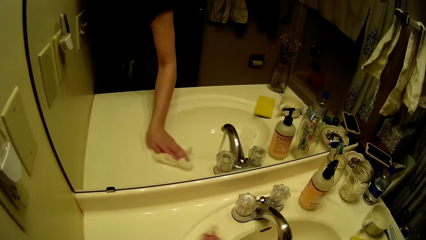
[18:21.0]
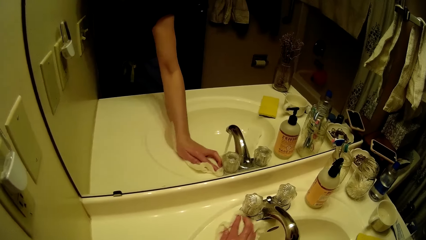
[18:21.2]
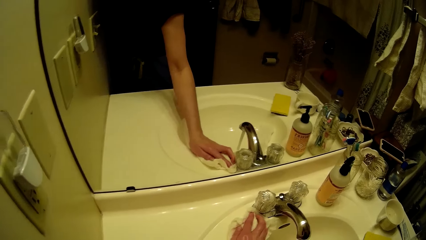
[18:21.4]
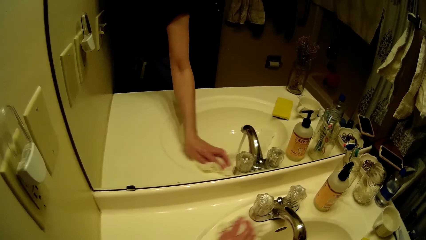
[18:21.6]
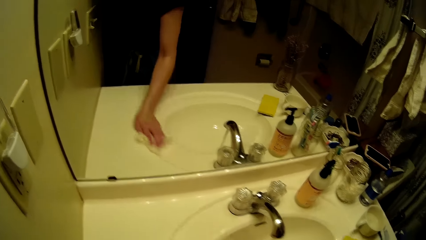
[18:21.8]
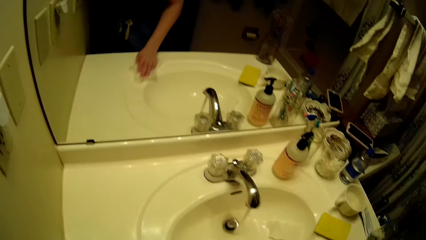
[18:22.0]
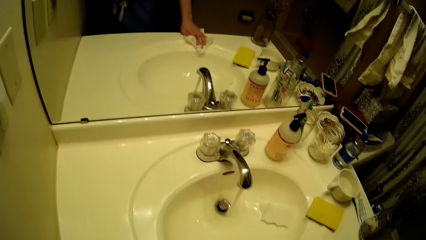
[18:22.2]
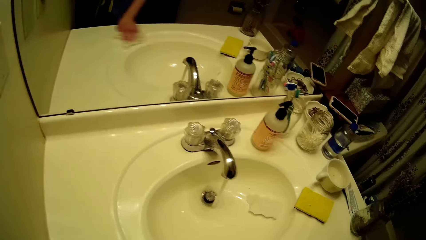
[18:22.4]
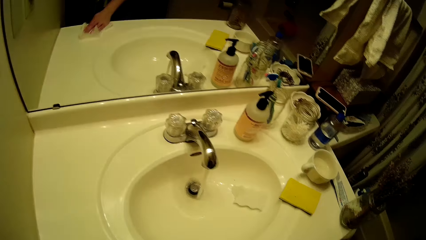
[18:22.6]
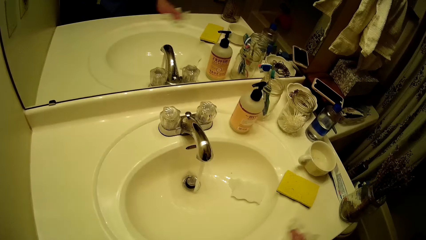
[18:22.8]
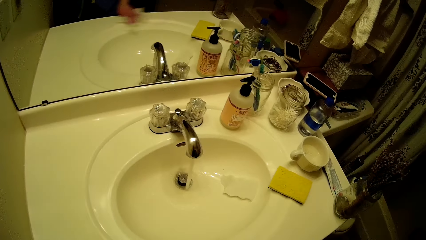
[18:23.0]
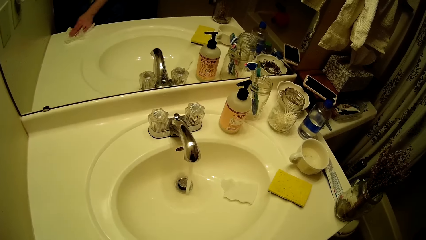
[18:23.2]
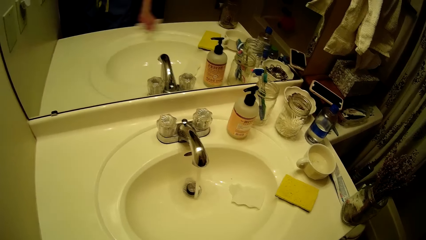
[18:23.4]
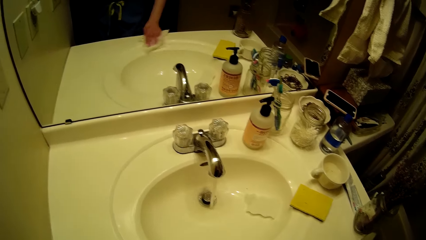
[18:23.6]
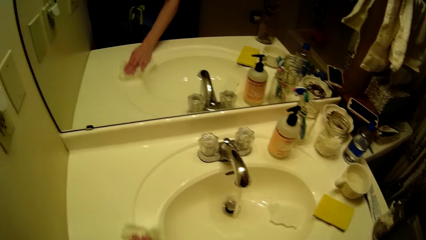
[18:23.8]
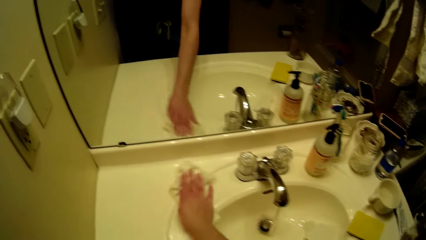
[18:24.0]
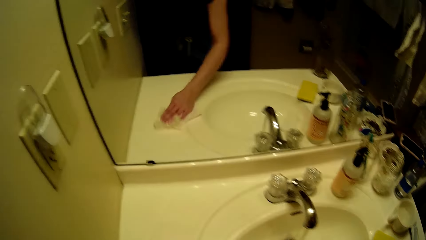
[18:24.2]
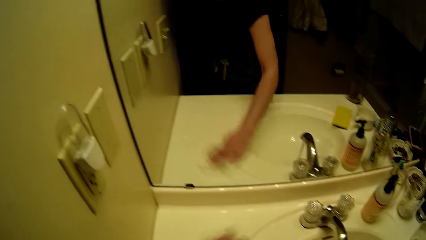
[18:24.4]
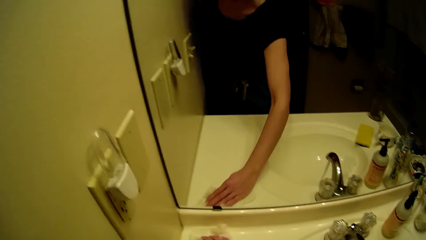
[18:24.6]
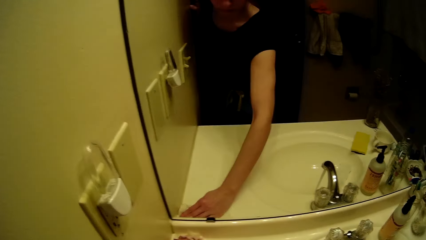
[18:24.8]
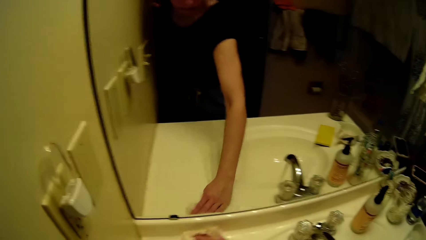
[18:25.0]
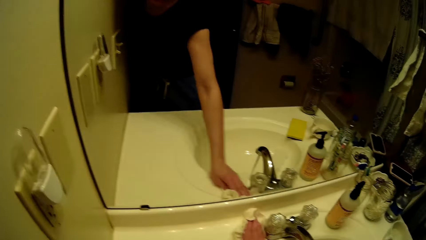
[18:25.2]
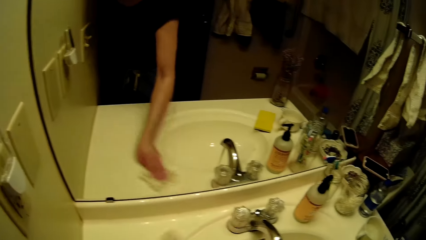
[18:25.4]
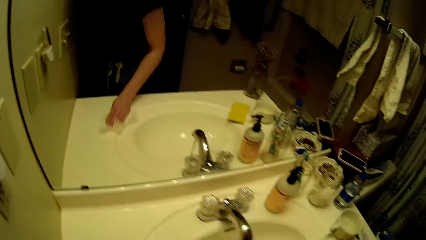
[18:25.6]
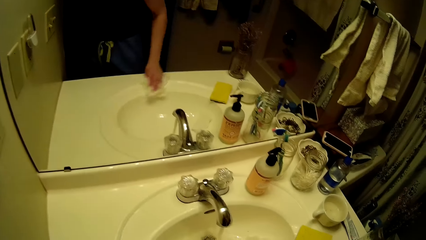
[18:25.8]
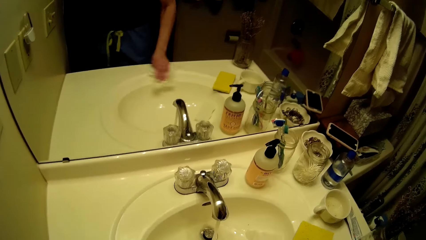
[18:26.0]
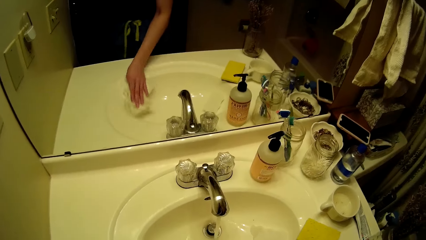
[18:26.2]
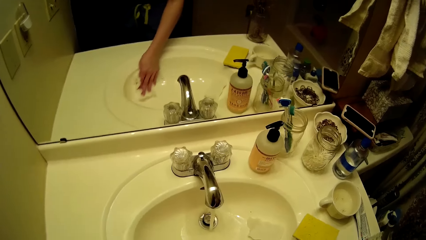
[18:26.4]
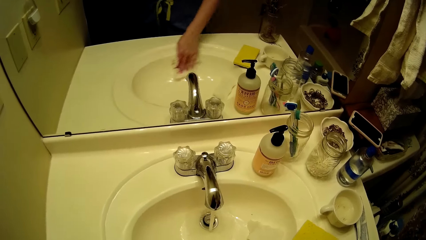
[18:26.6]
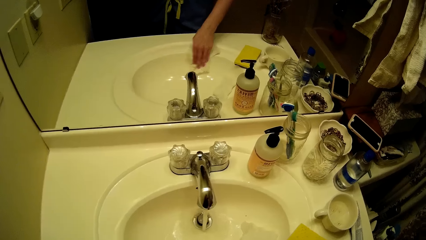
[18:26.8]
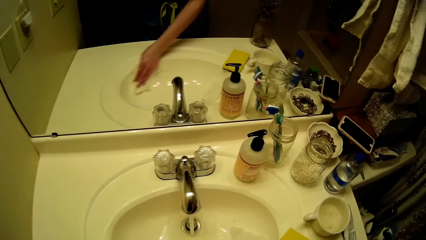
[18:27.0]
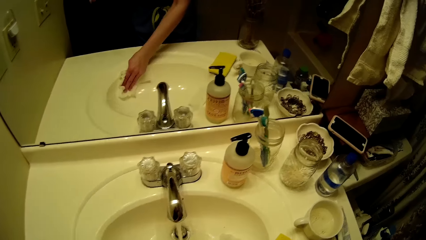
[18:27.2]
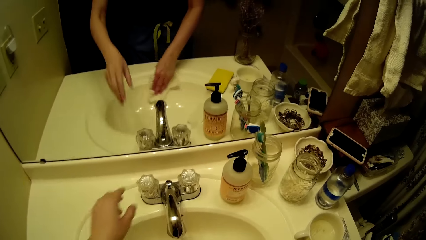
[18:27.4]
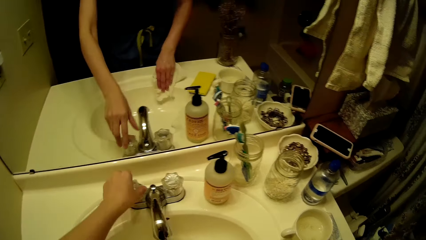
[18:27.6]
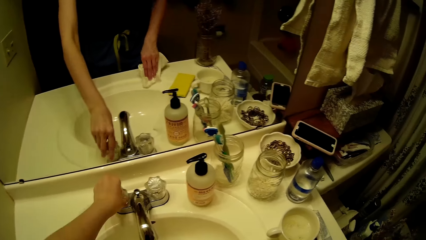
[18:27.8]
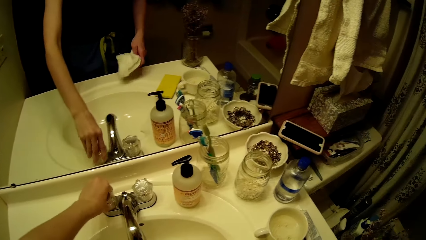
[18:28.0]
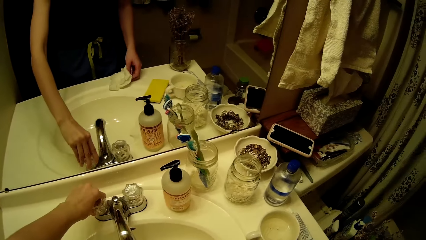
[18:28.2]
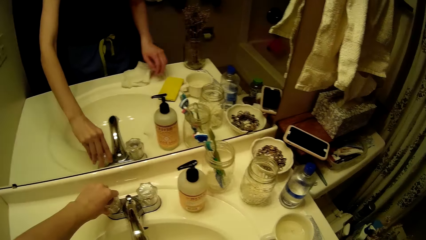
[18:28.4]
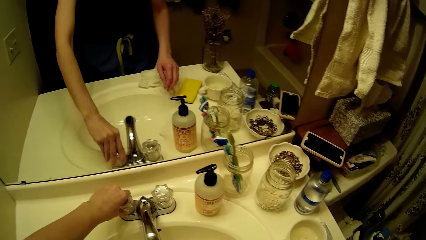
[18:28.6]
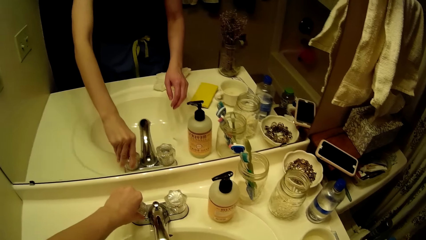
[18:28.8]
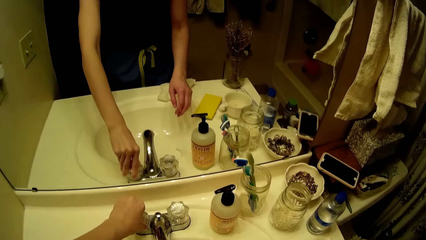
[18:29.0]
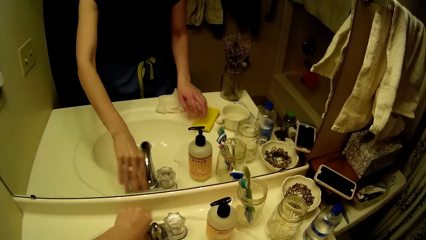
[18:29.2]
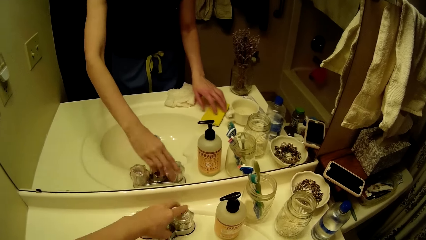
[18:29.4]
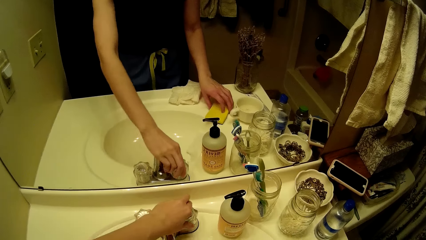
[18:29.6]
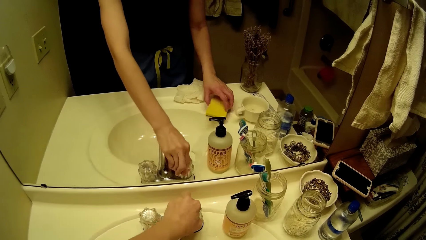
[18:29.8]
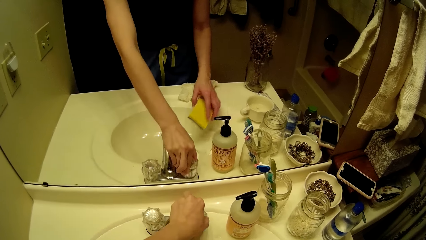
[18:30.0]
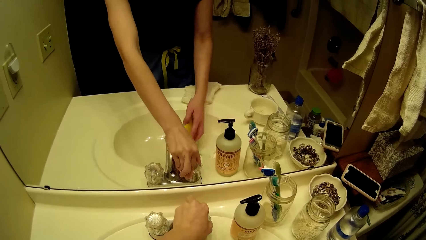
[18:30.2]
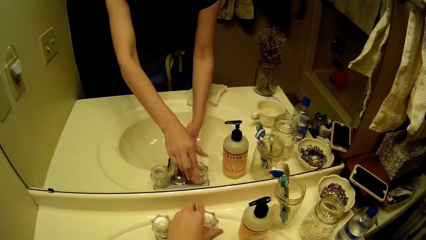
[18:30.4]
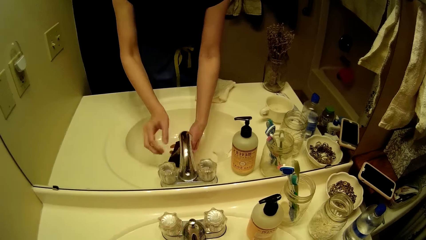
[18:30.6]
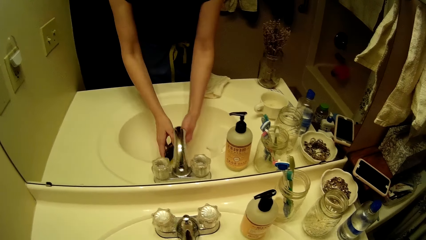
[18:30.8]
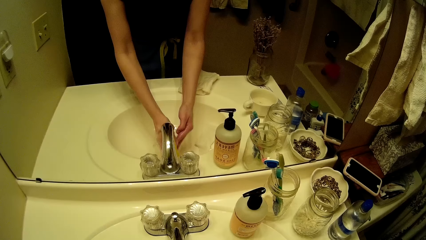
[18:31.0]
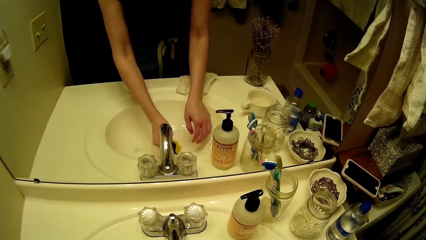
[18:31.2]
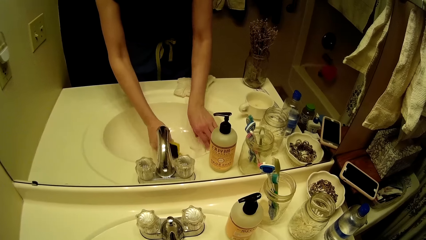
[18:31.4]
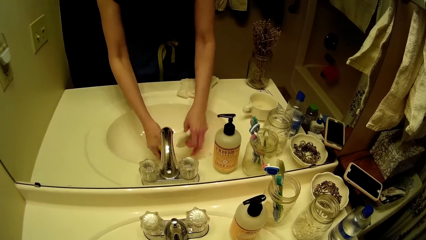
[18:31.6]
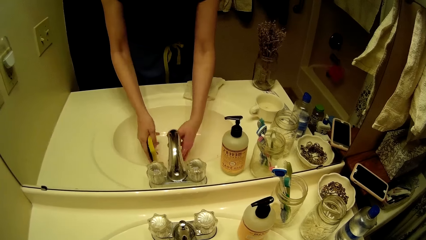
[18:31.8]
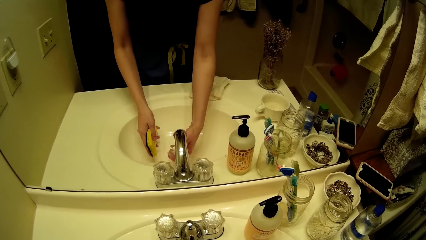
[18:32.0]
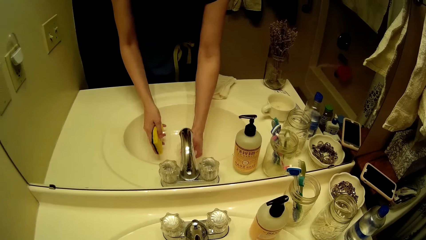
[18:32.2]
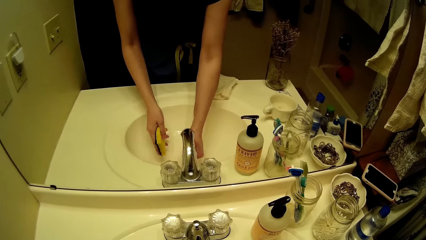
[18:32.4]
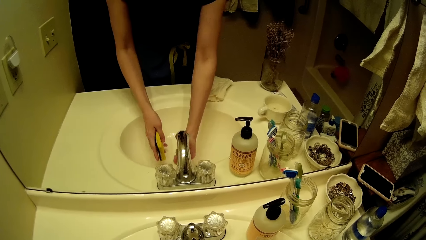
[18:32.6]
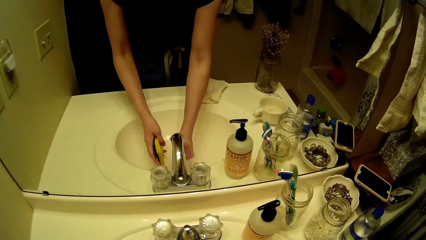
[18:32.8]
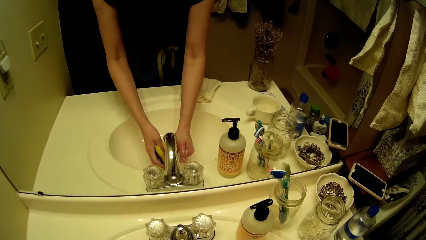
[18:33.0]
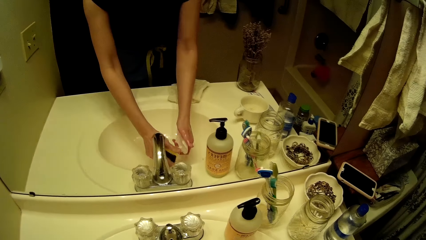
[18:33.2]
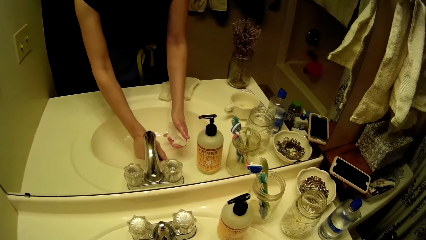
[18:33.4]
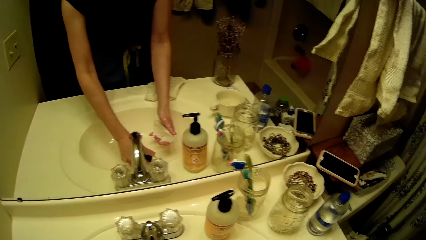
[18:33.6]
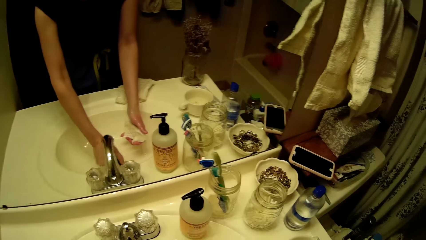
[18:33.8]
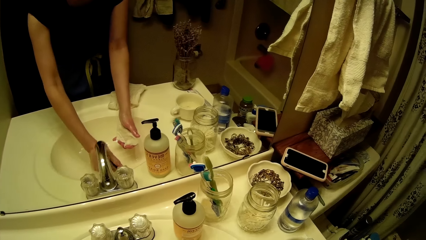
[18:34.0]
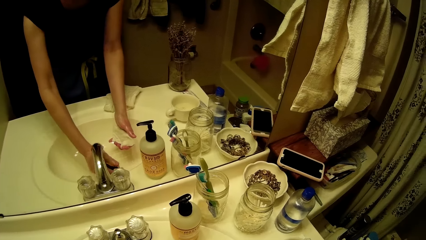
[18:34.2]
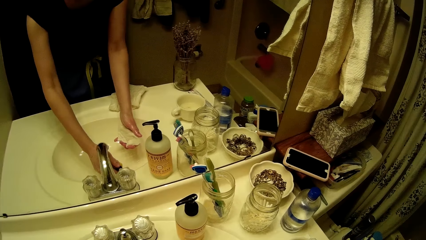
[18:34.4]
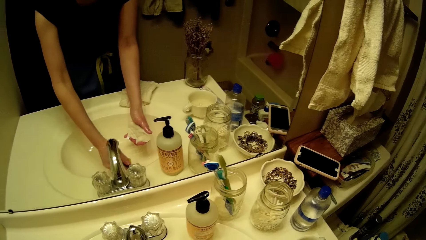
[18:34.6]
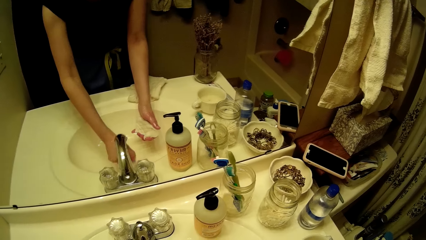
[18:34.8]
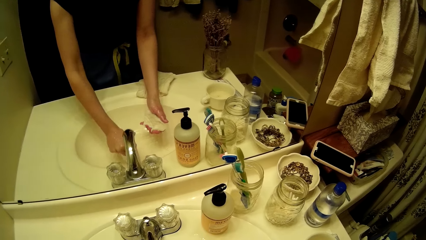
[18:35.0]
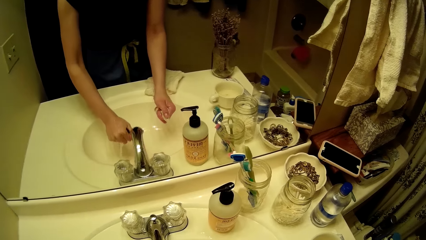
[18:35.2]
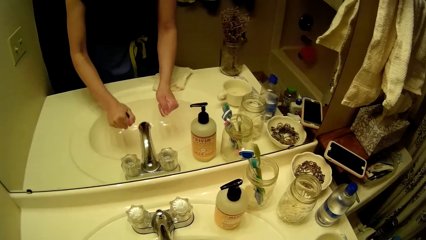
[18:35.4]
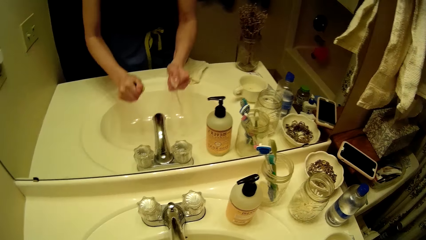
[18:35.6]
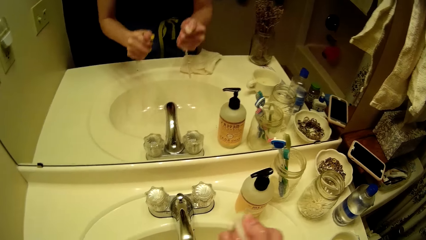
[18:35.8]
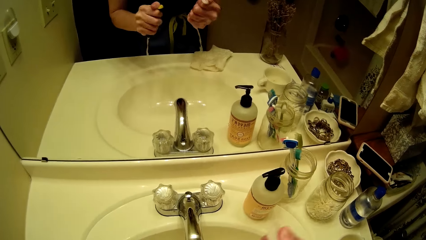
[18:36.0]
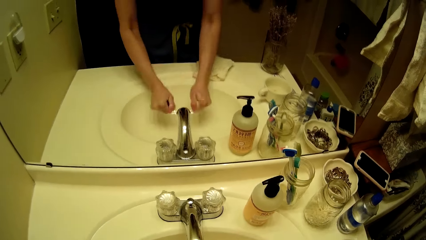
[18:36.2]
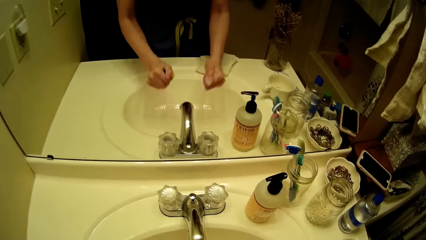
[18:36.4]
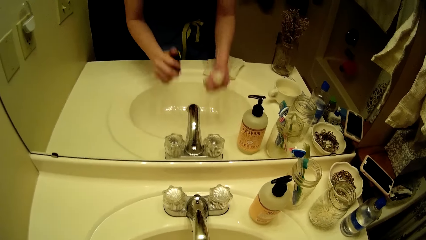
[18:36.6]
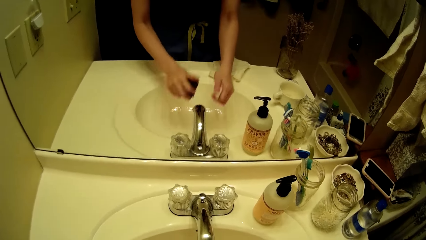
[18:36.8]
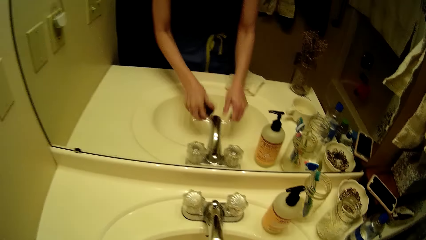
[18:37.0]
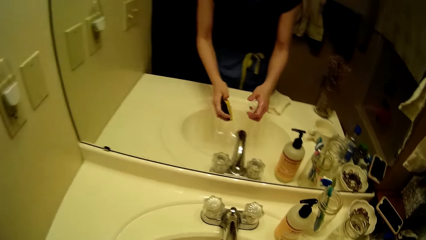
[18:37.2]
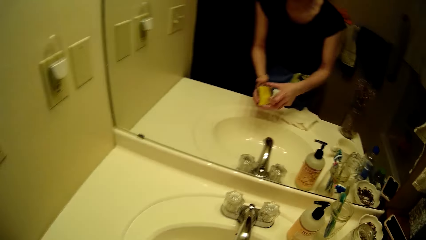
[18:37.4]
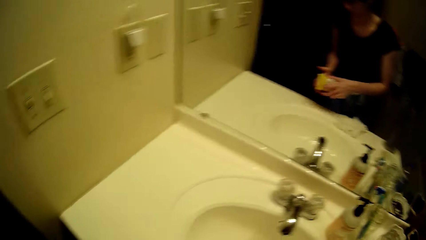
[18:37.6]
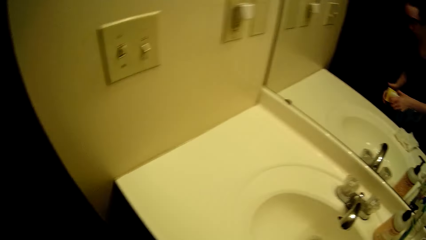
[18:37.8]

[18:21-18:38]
The camera wearer turns a knob on the tap with her left hand. She drops the paper towel on the wash hand basin. She picks up the foam sponge from the wash basin with her right hand. She turns a knob on the tap with her left hand. She rinses the basin with water from the tap. She washes the sponge. She picks up a piece of cloth inside the basin with her right hand. She rinses the piece of cloth with water from the tap. She squeezes out water from the foam sponge in her left hand. She squeezes out water from the piece of cloth in her right hand.
